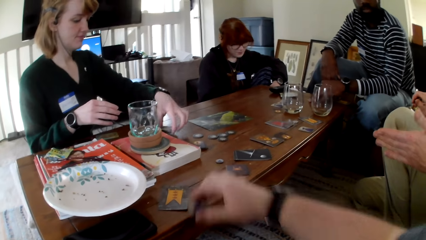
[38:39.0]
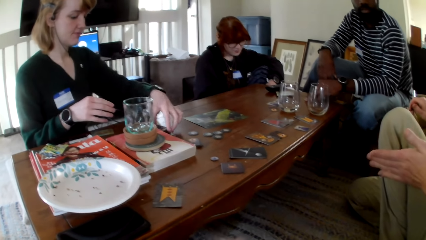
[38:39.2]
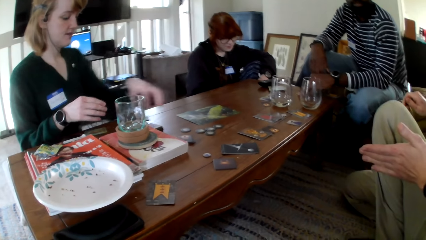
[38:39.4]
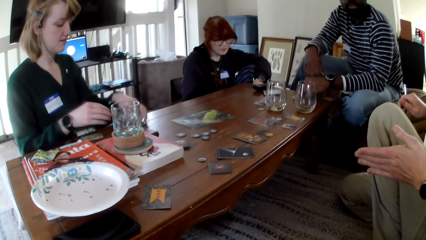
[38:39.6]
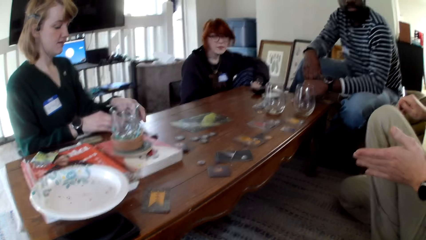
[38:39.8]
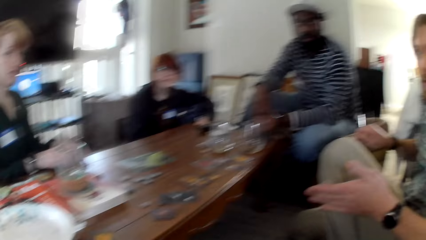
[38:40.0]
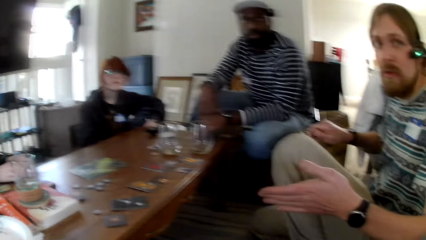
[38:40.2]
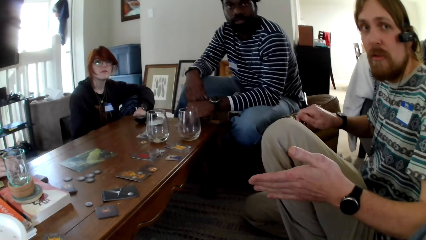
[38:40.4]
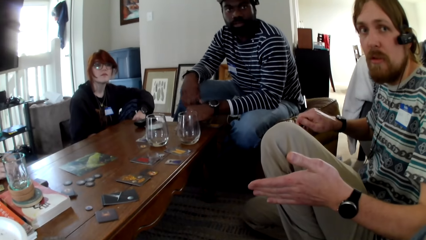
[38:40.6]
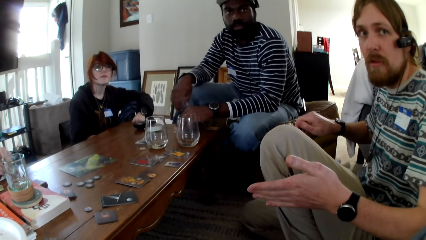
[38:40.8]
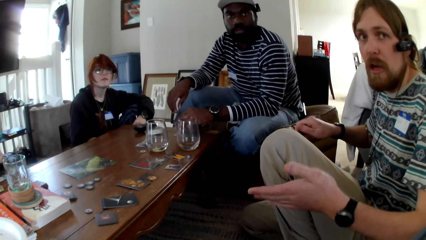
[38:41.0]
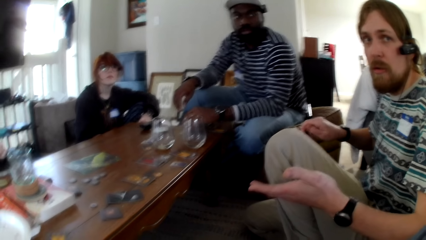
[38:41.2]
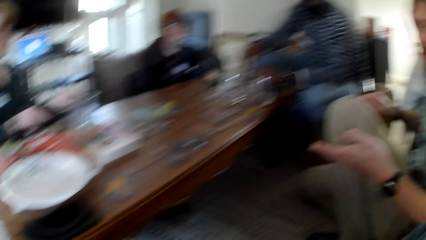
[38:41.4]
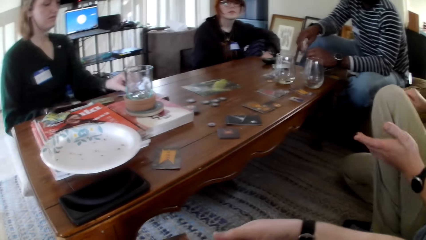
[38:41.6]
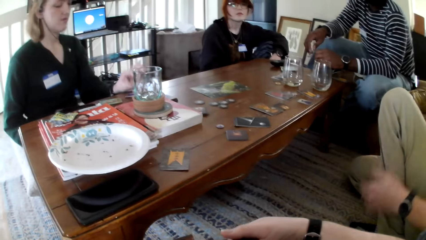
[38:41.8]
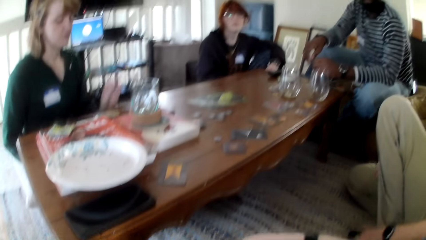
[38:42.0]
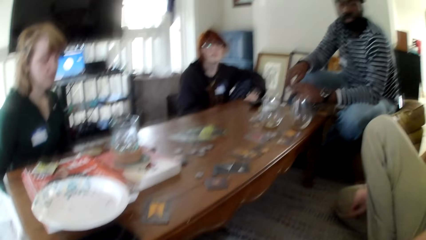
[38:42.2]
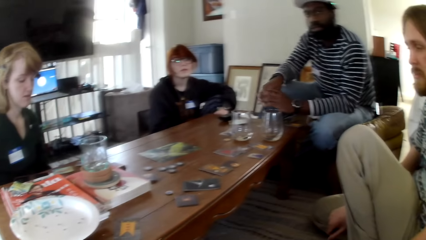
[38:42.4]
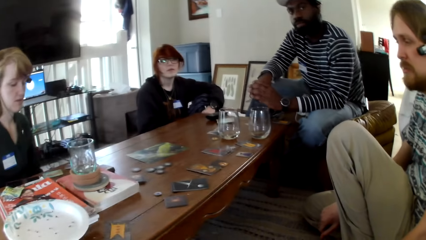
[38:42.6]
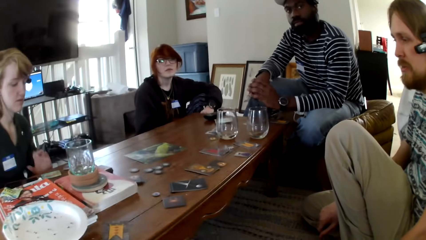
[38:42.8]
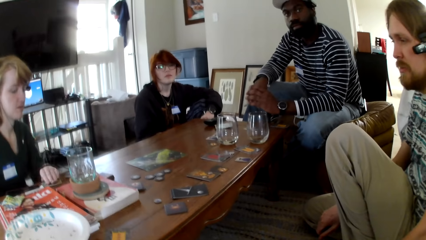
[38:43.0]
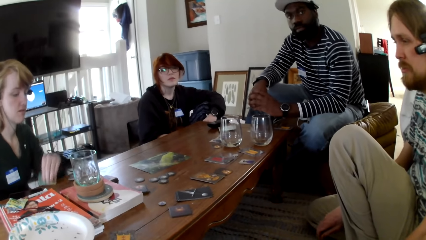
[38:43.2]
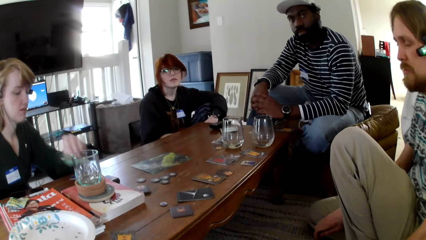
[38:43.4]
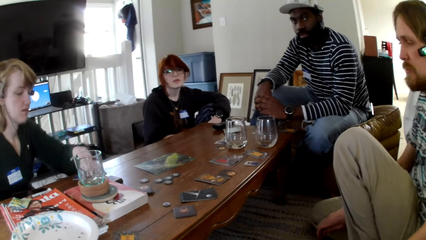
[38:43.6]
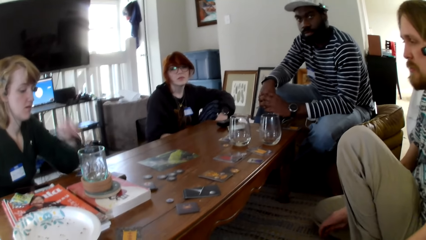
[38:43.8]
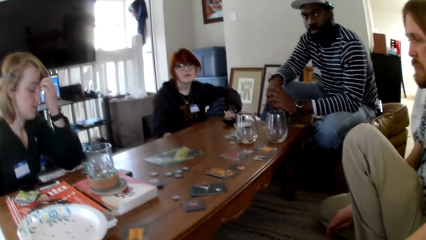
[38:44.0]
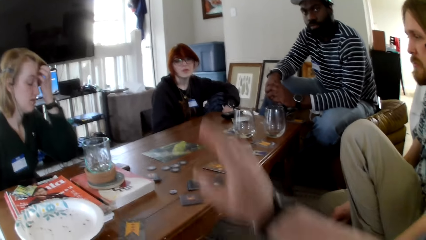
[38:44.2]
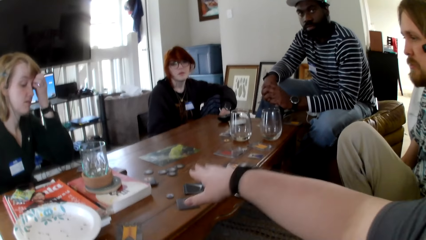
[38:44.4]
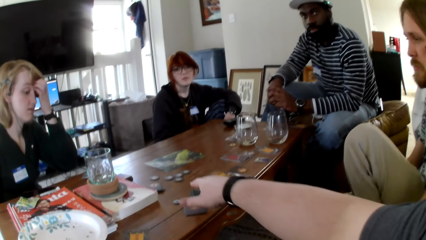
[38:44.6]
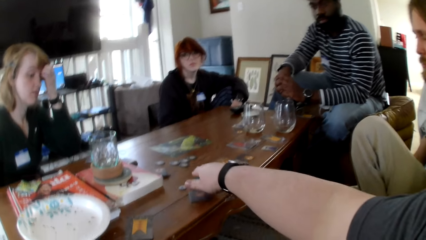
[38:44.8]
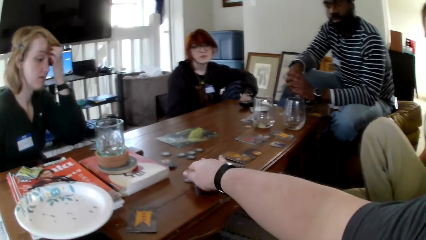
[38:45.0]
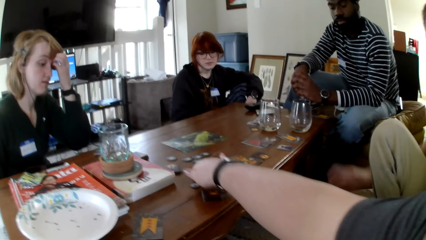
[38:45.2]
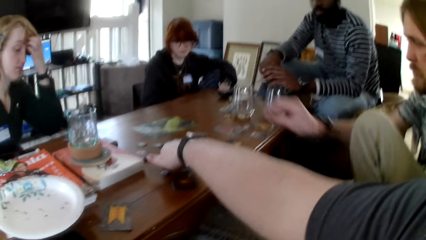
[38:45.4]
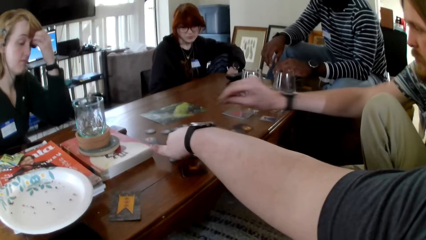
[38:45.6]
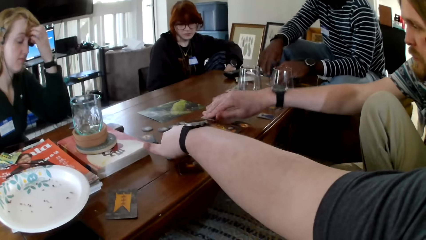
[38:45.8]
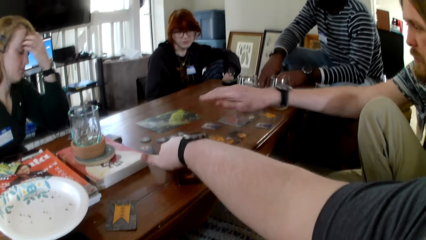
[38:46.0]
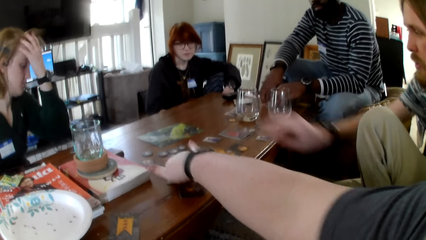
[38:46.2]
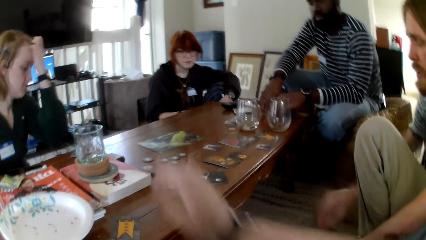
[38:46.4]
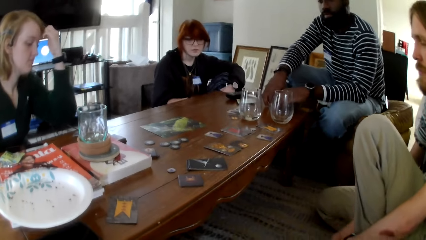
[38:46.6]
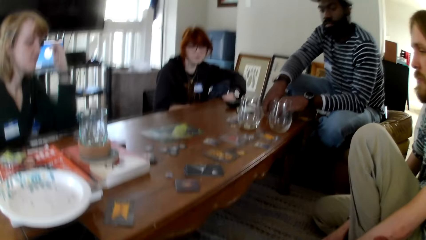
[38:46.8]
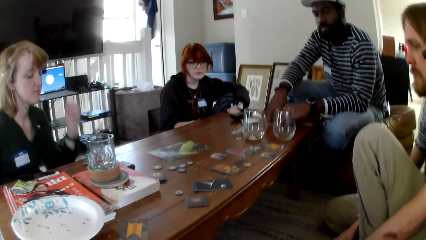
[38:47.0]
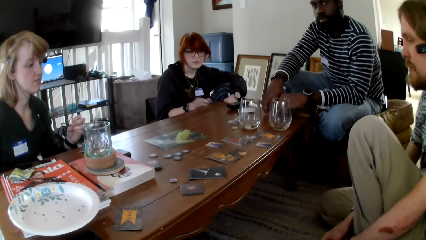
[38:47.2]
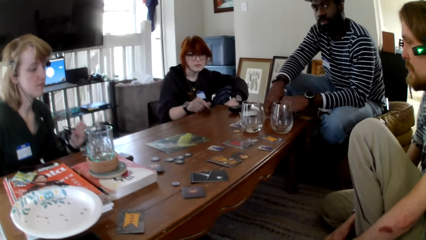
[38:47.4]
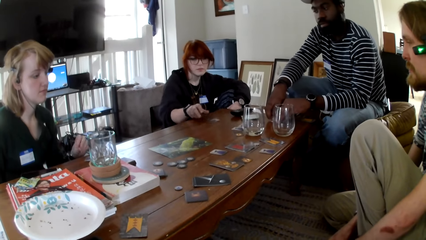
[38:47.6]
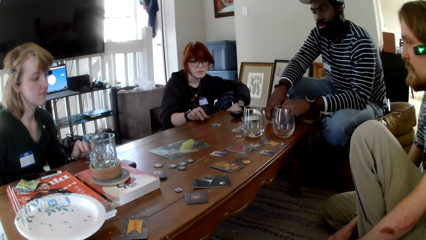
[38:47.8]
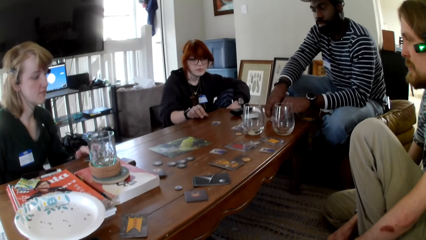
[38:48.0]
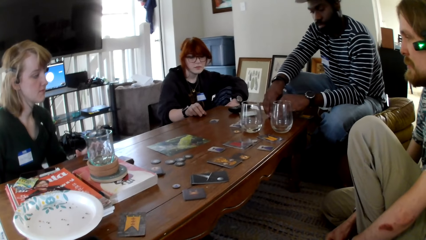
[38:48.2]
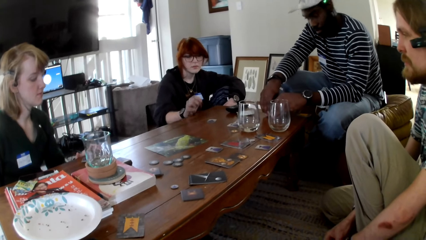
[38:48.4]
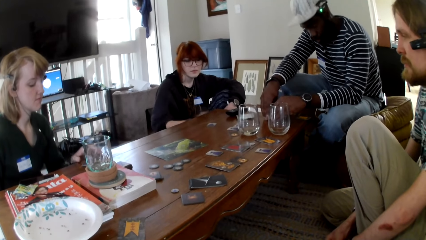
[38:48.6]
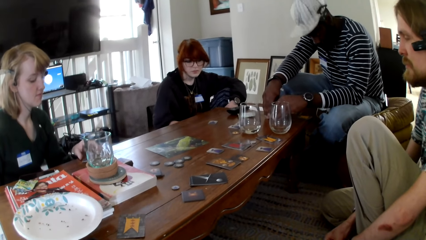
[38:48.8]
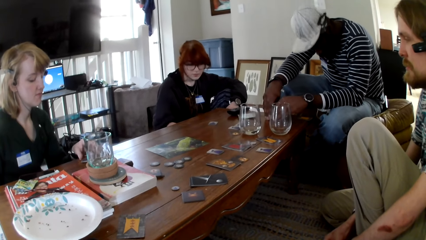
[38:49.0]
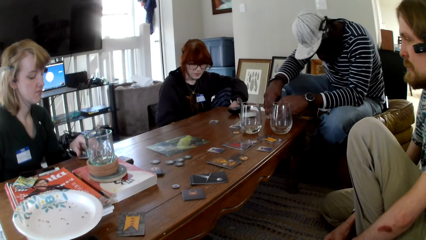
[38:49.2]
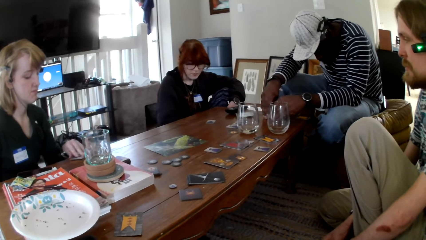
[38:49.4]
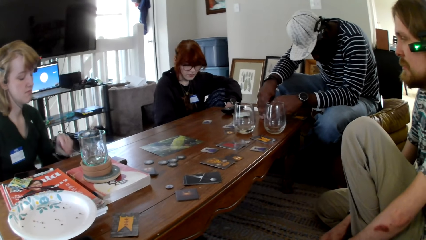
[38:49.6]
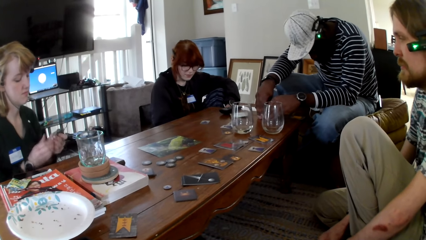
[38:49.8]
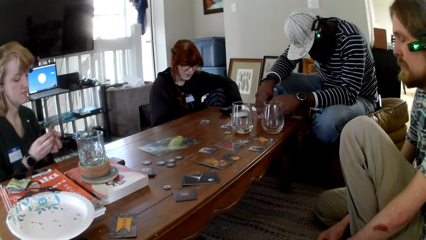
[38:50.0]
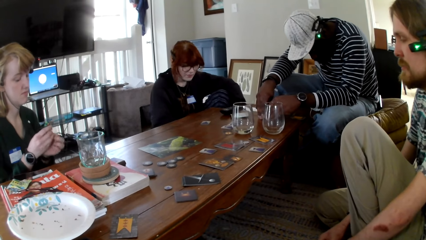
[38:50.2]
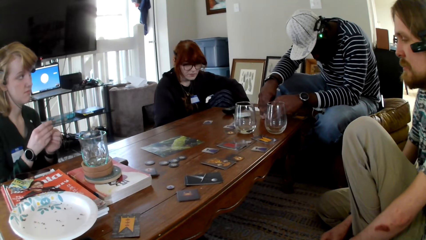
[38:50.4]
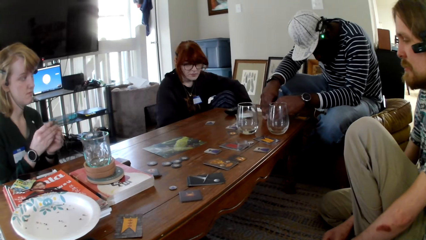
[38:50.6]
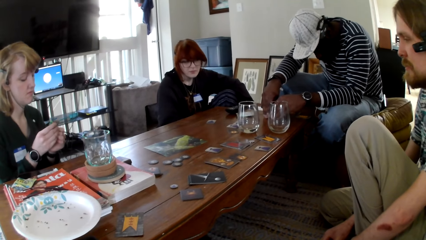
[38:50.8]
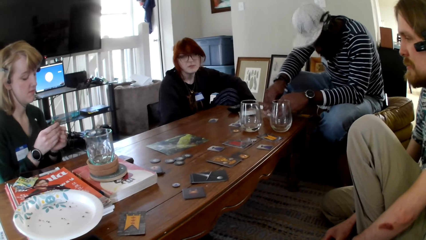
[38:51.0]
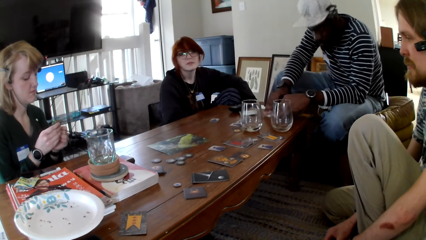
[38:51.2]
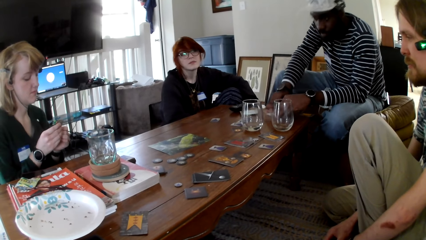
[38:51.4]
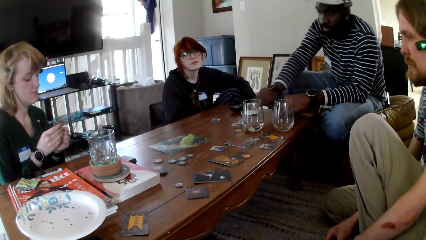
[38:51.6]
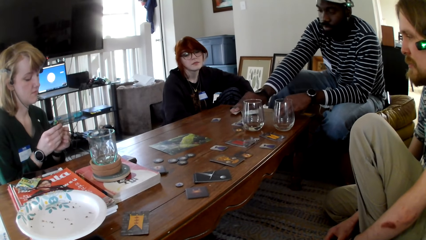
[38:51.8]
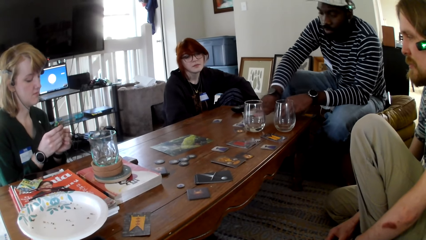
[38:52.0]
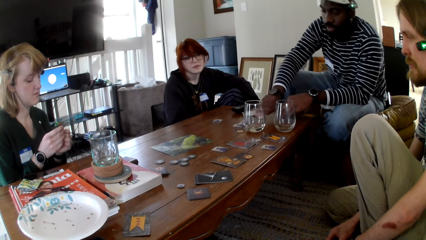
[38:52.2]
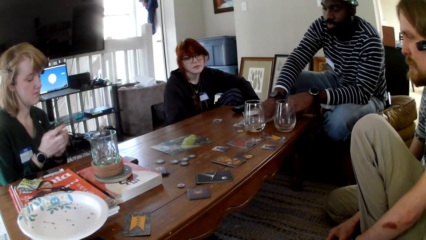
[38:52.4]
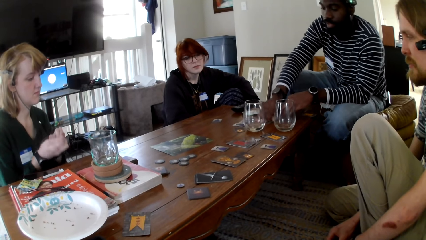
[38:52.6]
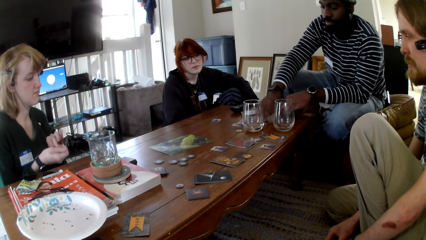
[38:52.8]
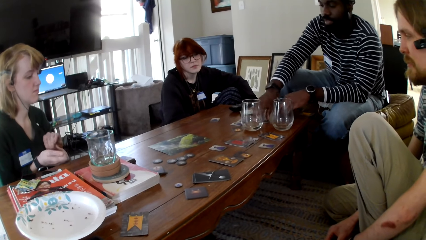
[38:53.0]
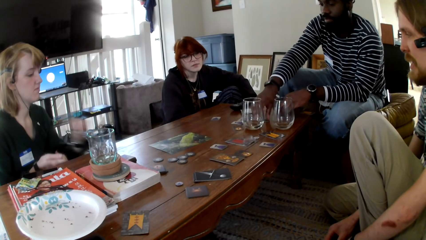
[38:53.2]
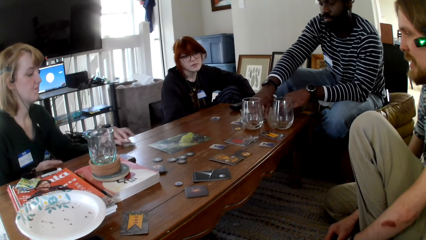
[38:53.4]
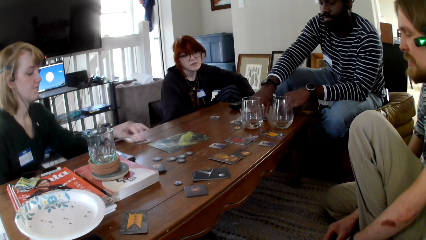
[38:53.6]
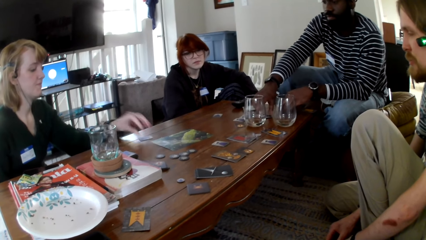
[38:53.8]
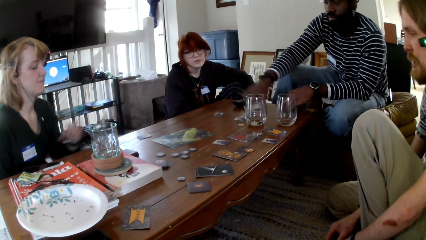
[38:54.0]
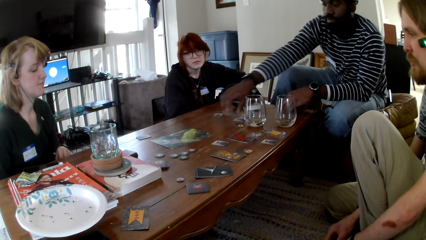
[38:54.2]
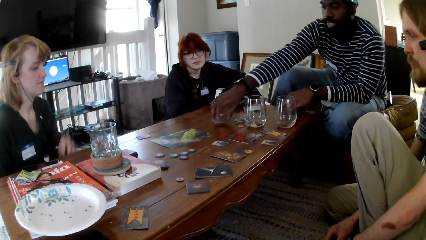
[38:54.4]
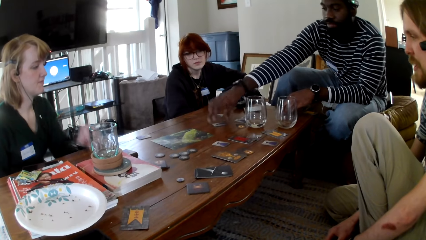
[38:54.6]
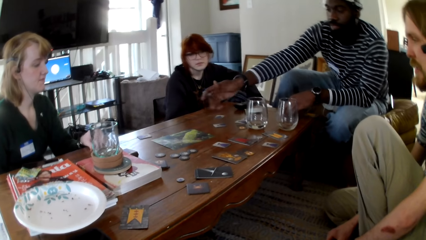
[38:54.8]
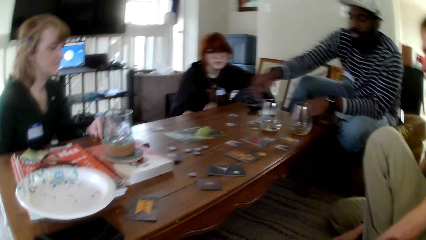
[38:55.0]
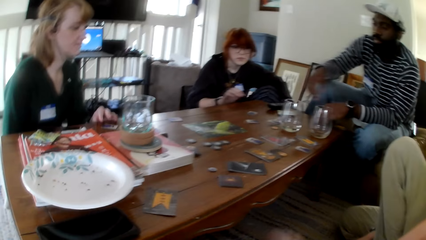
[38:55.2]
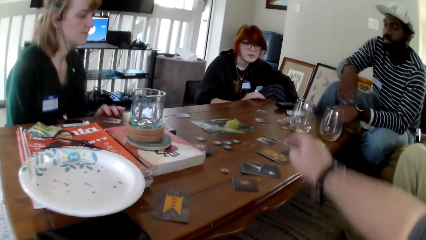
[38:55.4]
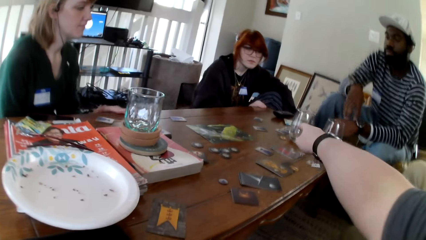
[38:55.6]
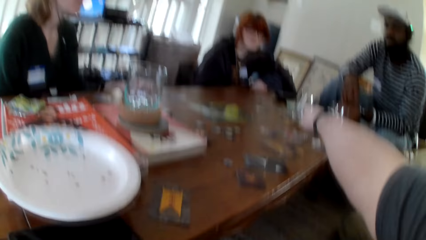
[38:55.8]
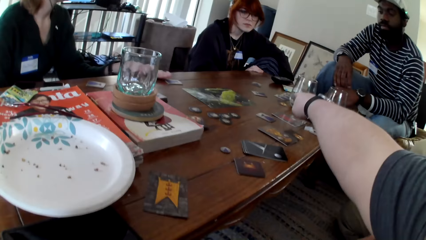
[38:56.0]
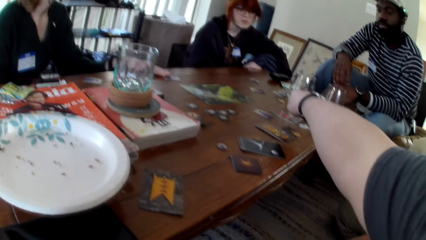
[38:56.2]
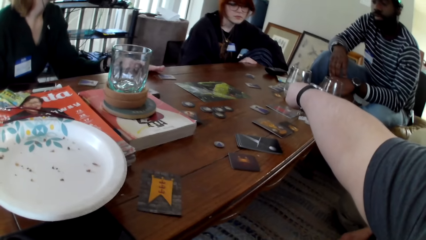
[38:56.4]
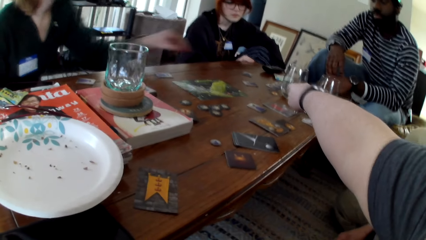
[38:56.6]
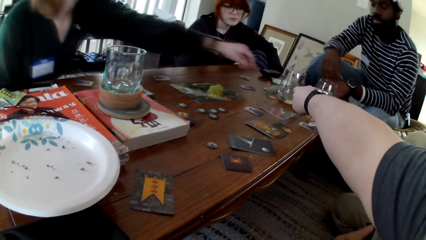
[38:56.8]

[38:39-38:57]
The camera wearer touches the cards. A woman puts the cards on the table. A man gestures his hand. The woman picks up a card and puts the card on a card. The camera wearer gestures her hand. The woman pulls her hair aside. The man puts the card on the table. The camera wearer puts the card on the table. A person touches the cards. The woman pulls her hand off the hair. Another woman throws a card on the table. The first woman picks up a card and holds the card with both hands. Another person touches the cards. Another man picks up a card and puts the card on the table. The first woman picks up a card. The other man picks up a card. The first woman puts the card on the table. Another person touches the cards. The other man puts the card on the table. The camera wearer gestures his hand.
